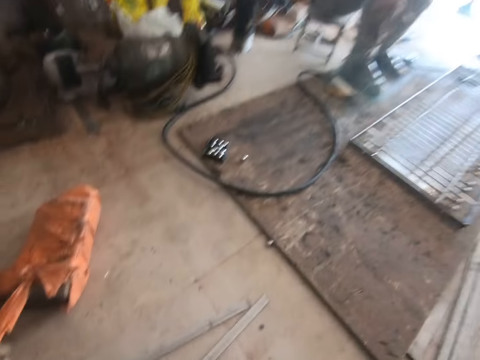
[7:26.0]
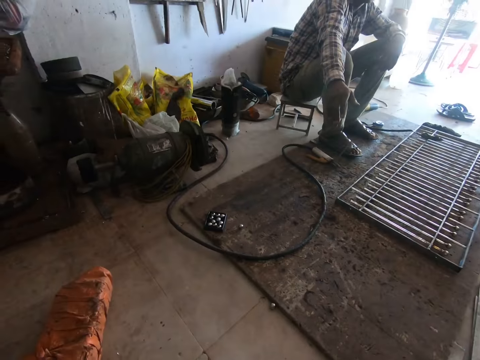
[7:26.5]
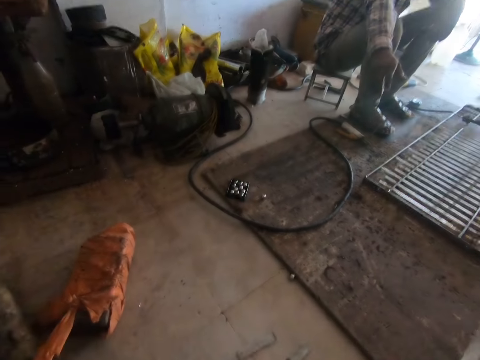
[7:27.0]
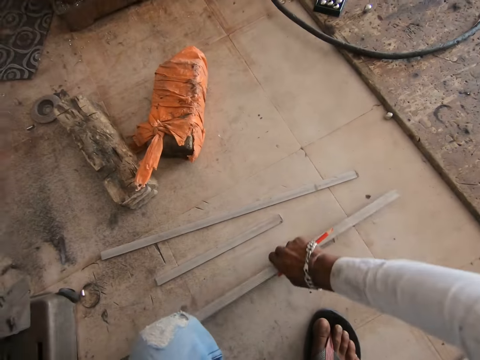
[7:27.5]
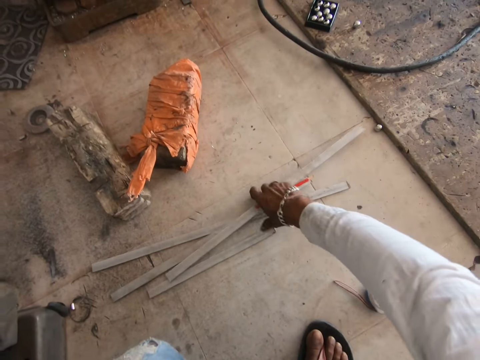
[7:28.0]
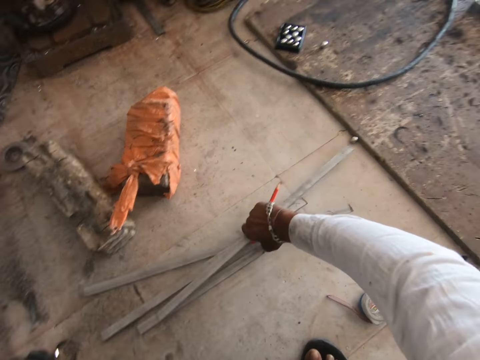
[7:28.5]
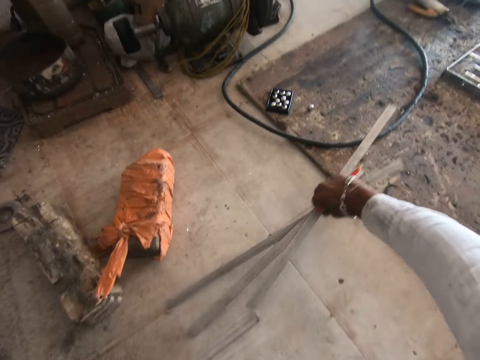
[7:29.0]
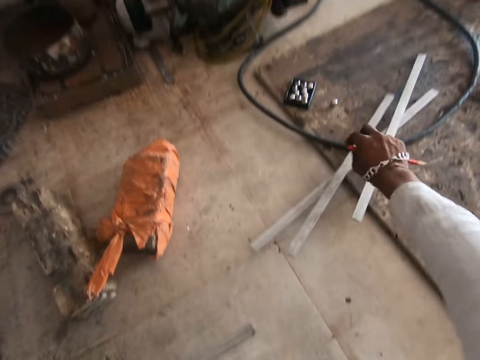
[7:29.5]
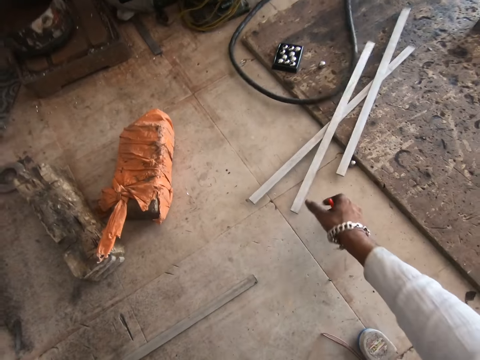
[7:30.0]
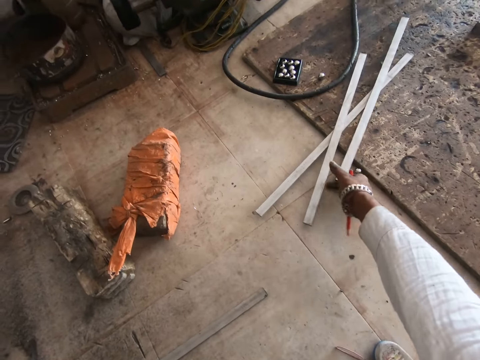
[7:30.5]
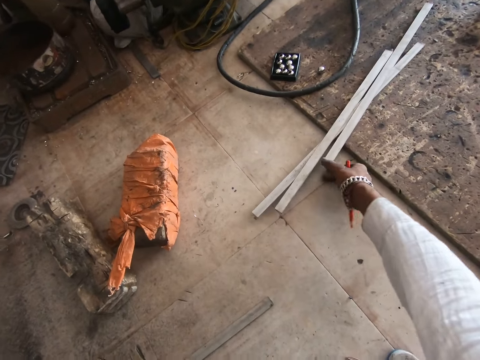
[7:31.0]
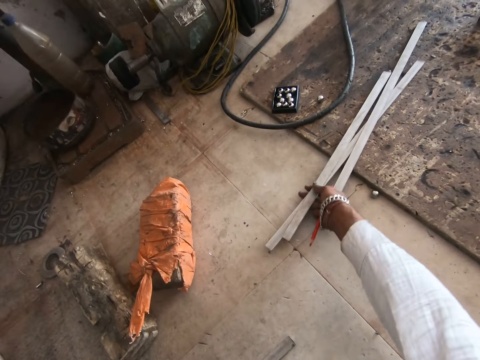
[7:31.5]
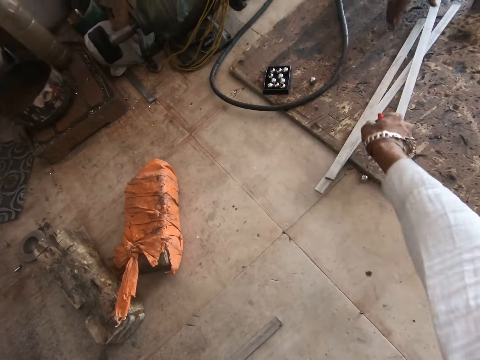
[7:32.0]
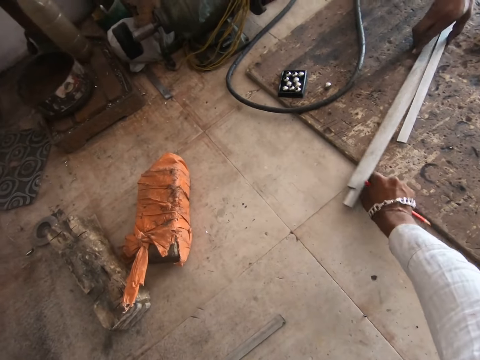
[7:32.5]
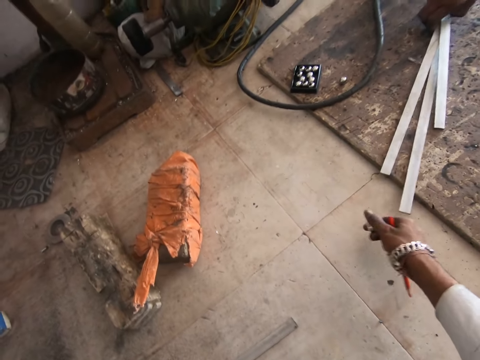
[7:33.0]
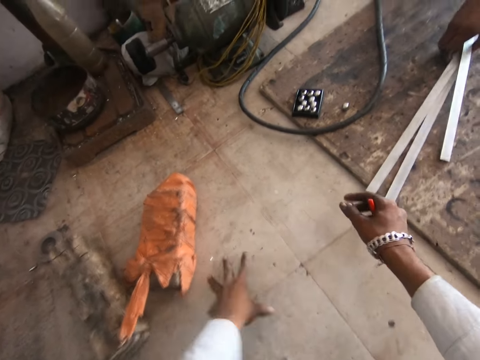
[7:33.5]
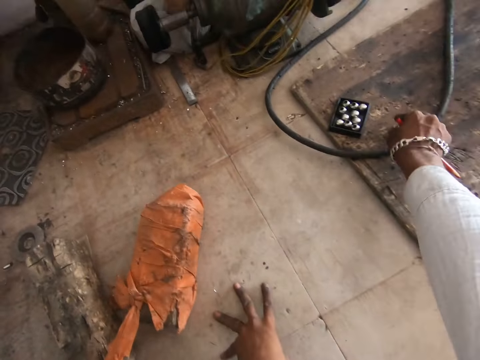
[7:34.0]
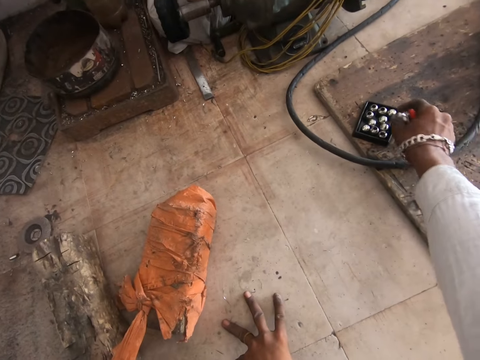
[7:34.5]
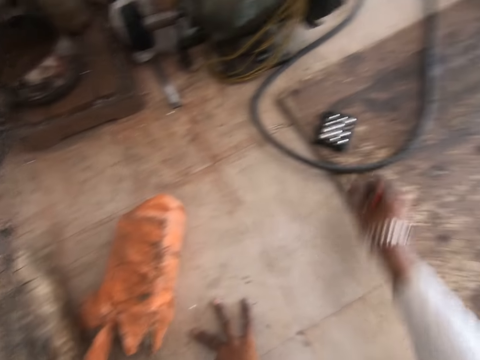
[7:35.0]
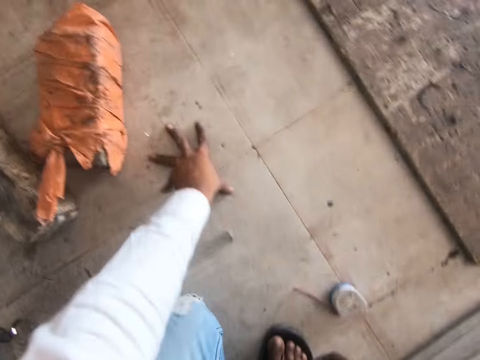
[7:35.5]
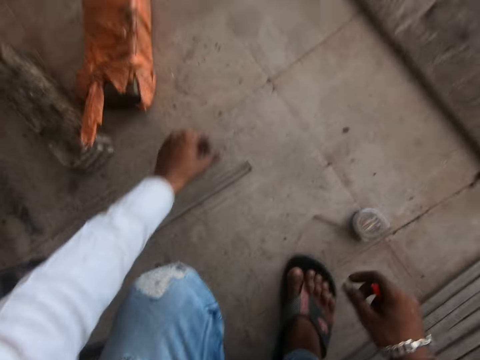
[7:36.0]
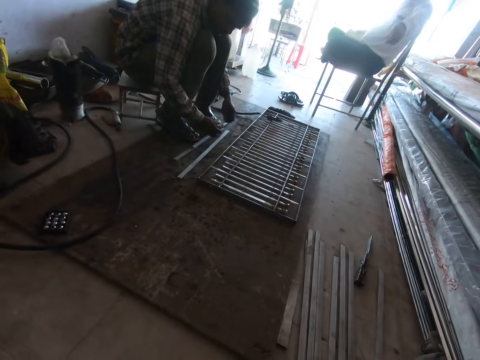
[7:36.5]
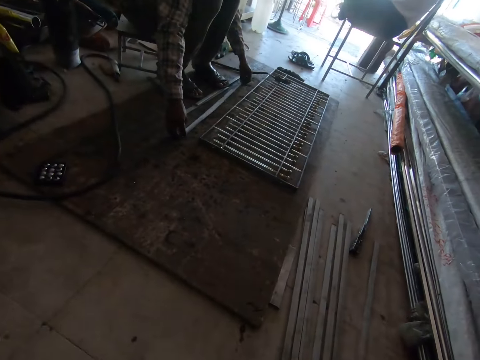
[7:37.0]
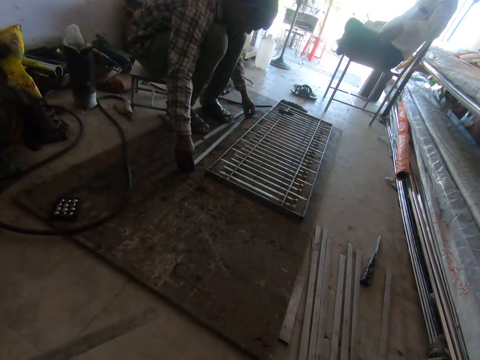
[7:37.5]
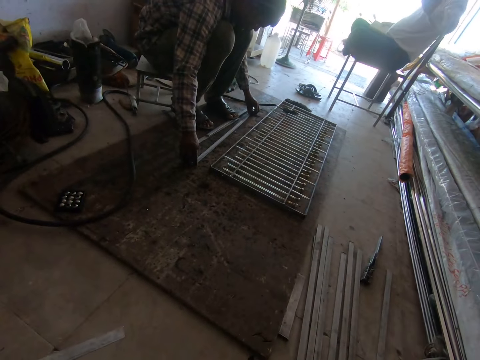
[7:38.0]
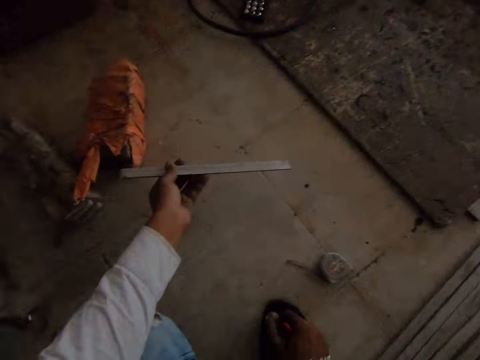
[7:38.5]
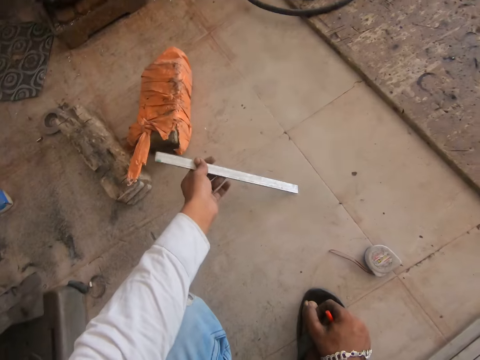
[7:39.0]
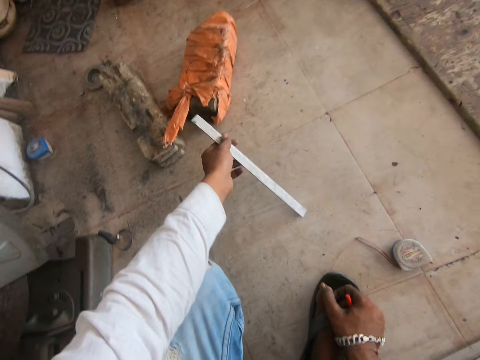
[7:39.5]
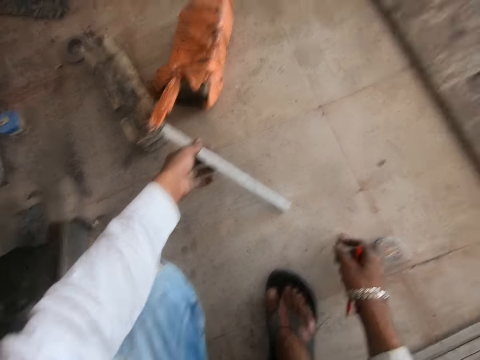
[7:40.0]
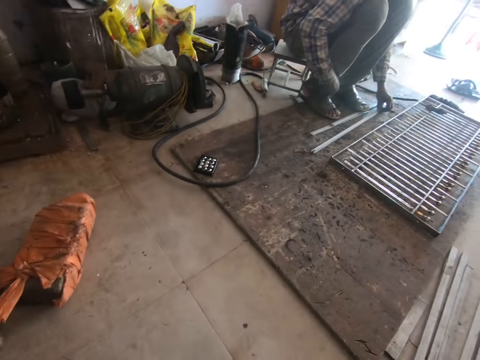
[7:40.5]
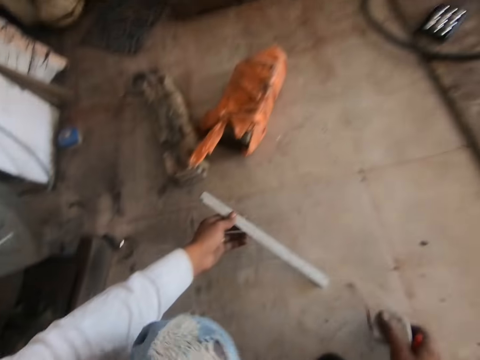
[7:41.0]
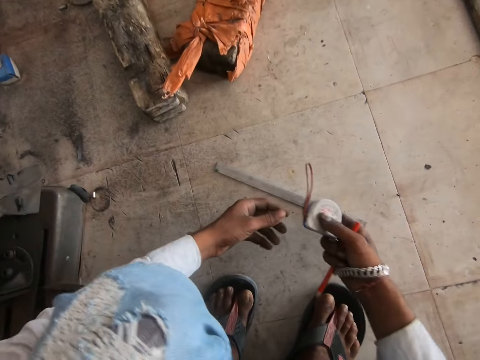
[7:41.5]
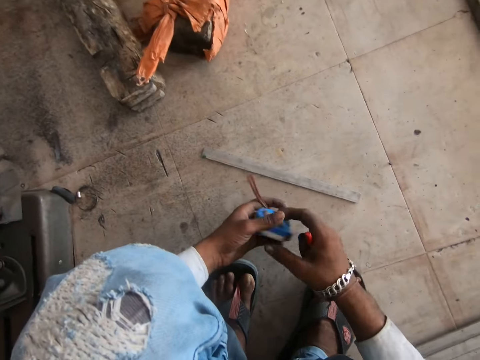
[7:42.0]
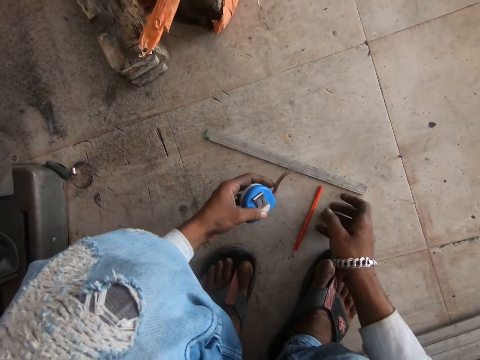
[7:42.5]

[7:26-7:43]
The camera wearer picks a metal bar from the floor. They squat on the floor. They pick metal bars or steel metals from the floor. They throw the steel metals on the floor. They move the metal bars on the floor. A man takes the metal bars on the floor. The camera wearer puts a bolt on the lid. They put something in a tin on the floor. The man touches the metal bars on the floor. The camera wearer speaks to another man. The first man measures the metal bars. The other man speaks to the camera wearer. The camera wearer holds the metal bar on the floor. They look around the workshop, and drop the metal bar on the floor. They hand the tape measure to the left hand.

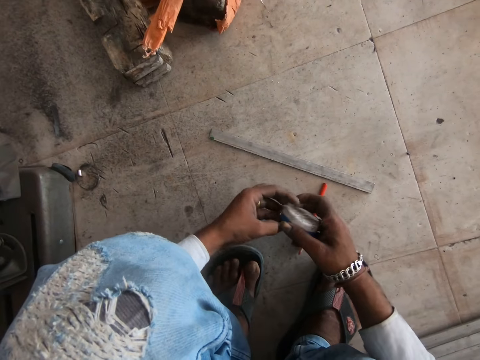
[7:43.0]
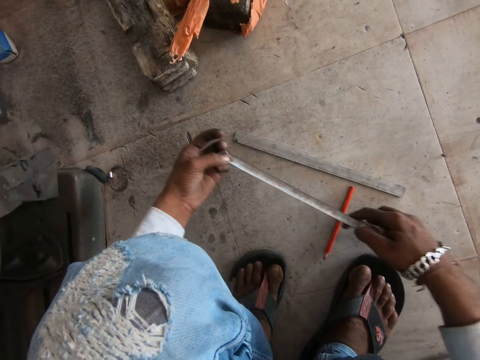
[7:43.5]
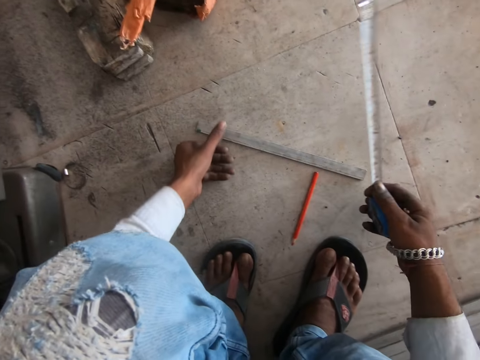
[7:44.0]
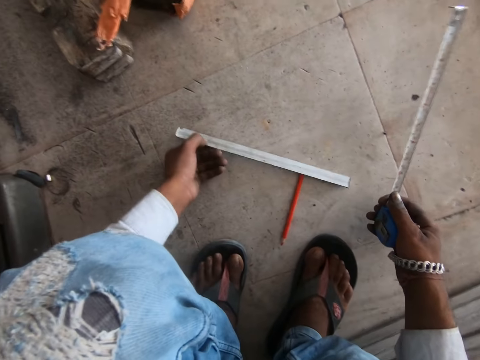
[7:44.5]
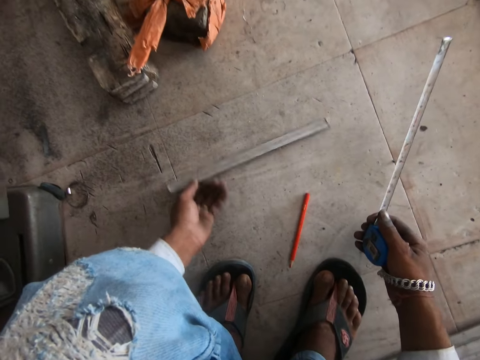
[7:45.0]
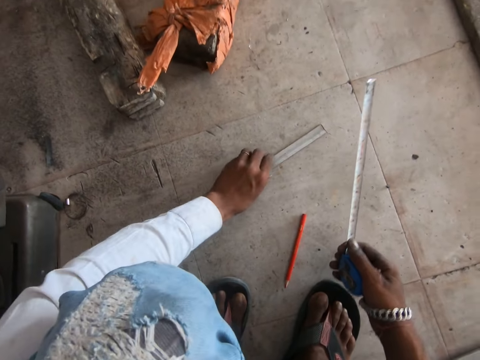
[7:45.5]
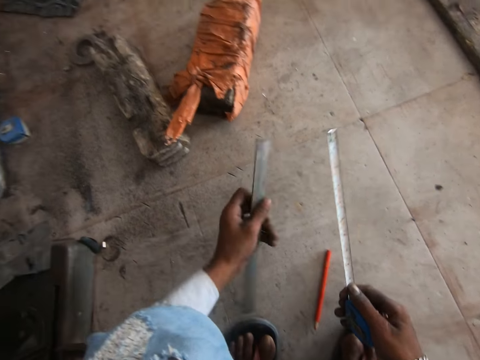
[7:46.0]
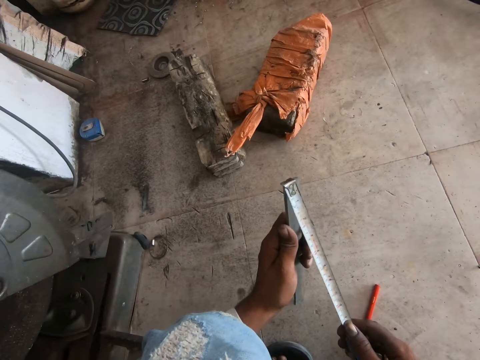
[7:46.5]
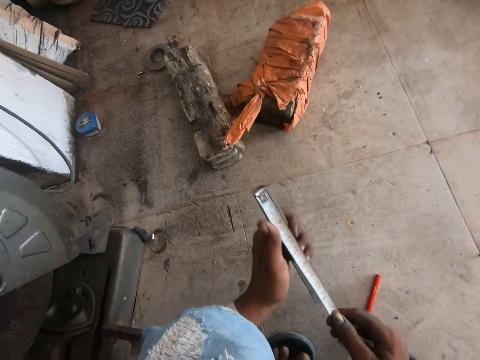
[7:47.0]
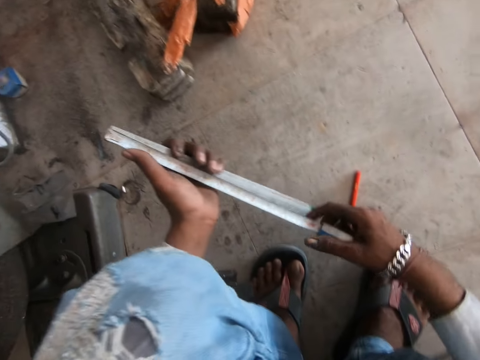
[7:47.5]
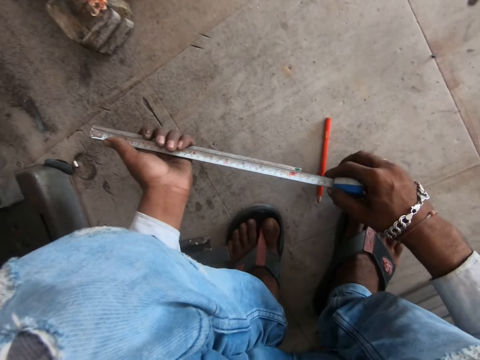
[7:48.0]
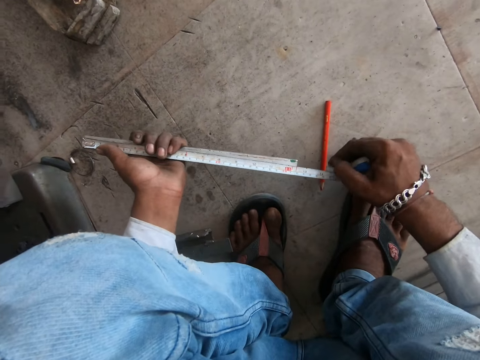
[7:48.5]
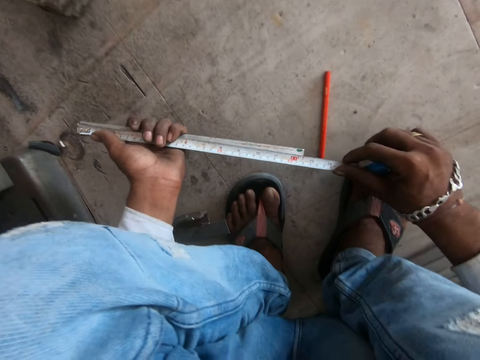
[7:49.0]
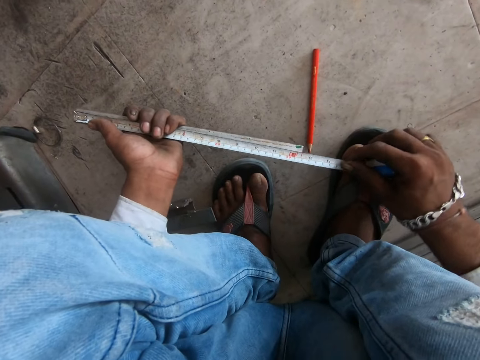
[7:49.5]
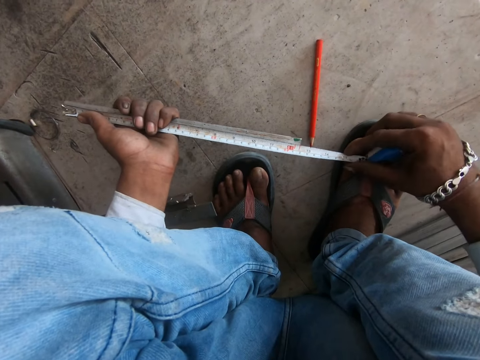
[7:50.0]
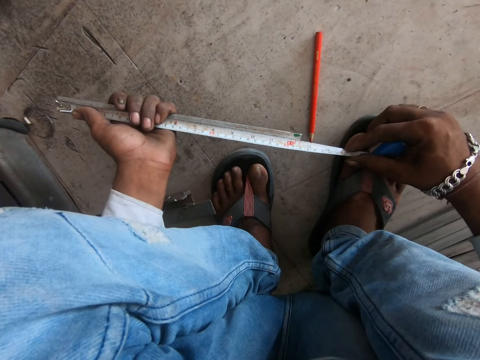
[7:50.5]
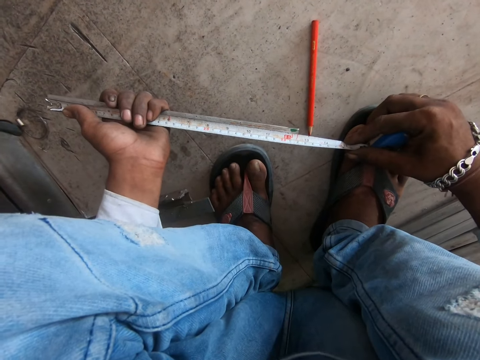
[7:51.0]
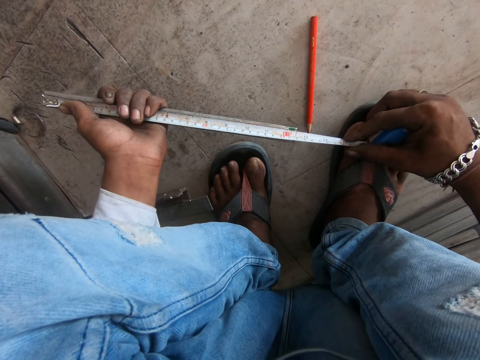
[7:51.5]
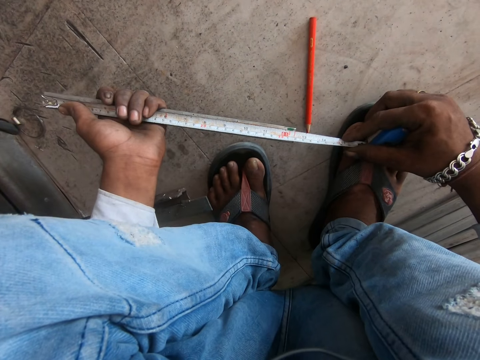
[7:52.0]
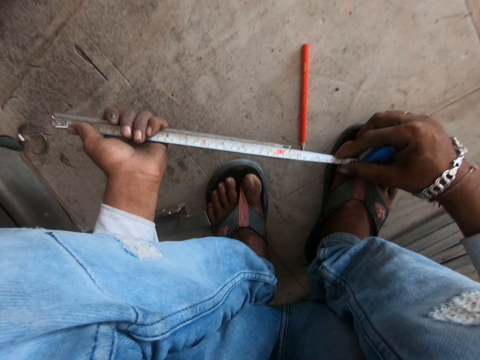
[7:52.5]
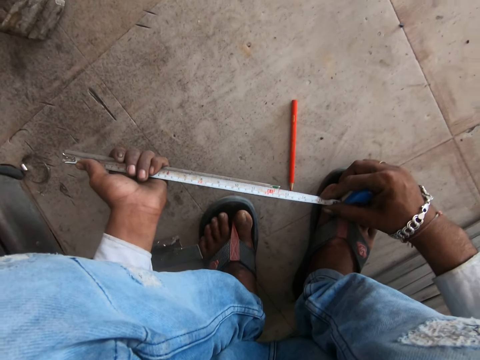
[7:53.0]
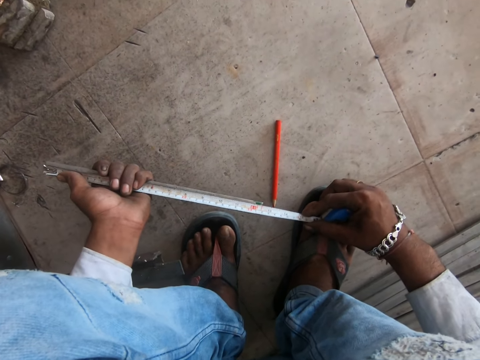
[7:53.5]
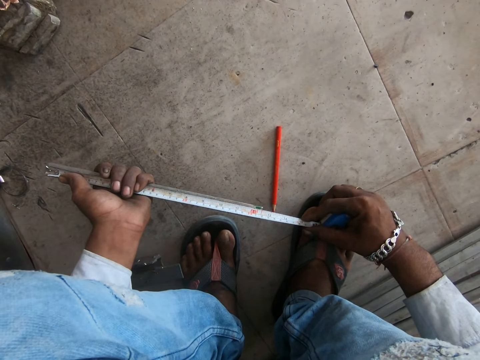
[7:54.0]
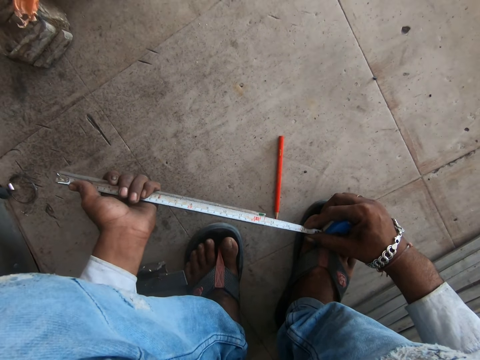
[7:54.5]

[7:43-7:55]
The camera wearer drops the pencil on the floor. They pull out the tape measure. They pick the metal bar from the floor, and move the metal bar on the floor. They measure the metal bar with the tape measure.
